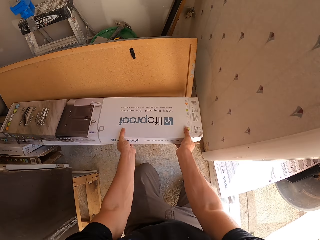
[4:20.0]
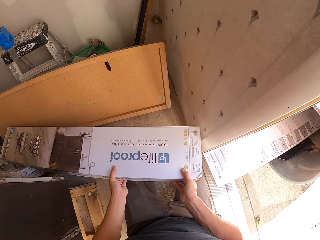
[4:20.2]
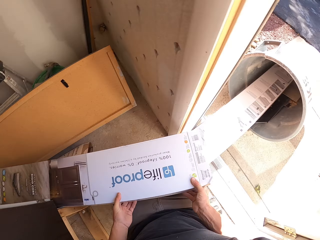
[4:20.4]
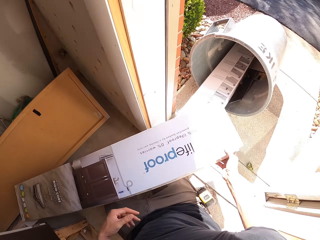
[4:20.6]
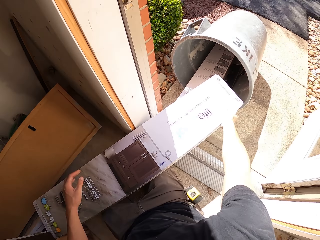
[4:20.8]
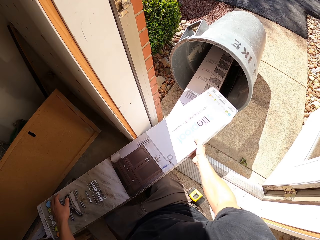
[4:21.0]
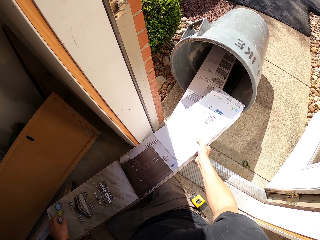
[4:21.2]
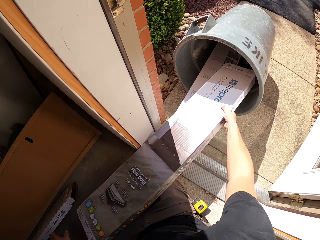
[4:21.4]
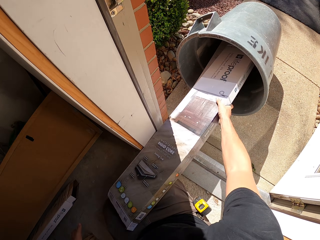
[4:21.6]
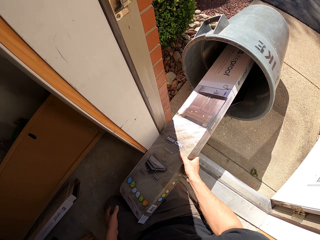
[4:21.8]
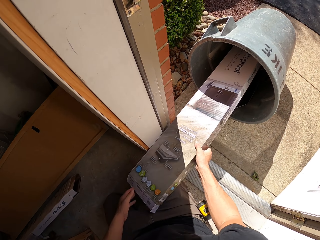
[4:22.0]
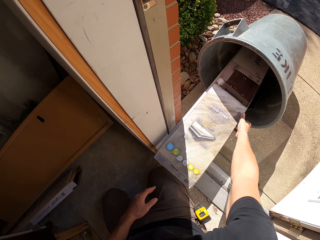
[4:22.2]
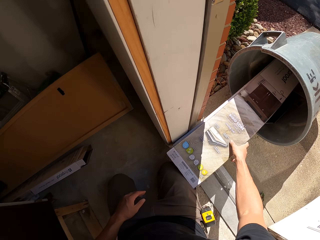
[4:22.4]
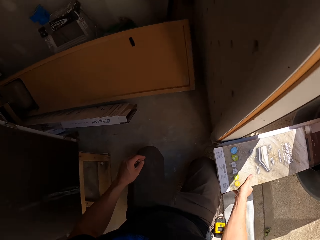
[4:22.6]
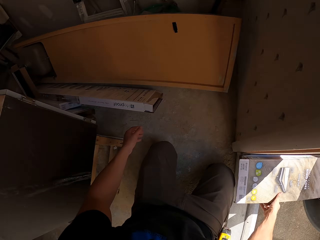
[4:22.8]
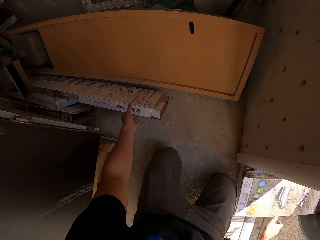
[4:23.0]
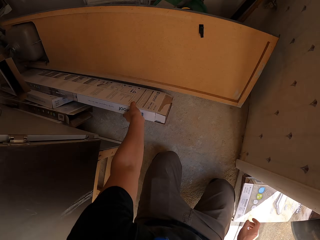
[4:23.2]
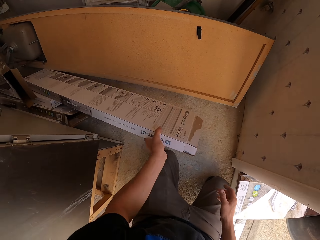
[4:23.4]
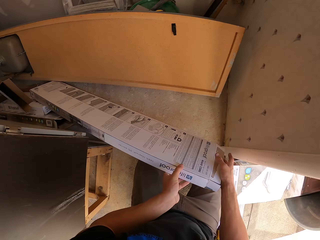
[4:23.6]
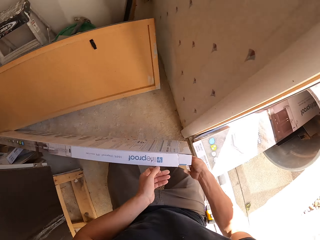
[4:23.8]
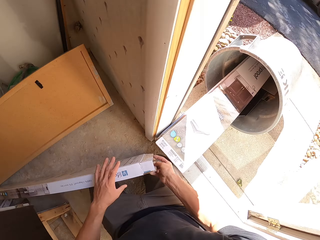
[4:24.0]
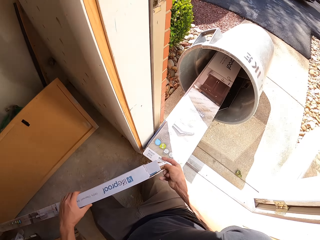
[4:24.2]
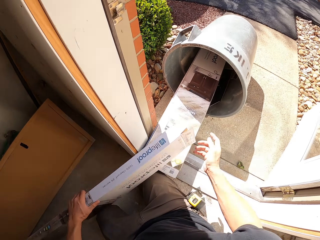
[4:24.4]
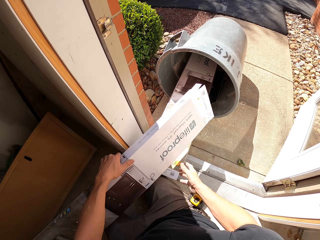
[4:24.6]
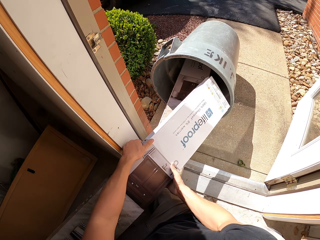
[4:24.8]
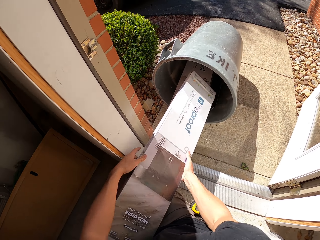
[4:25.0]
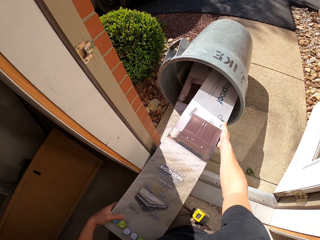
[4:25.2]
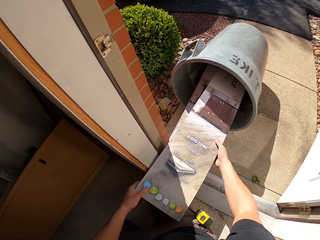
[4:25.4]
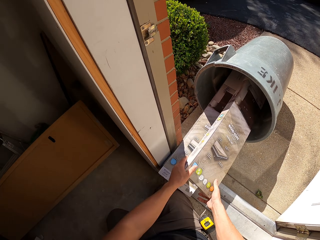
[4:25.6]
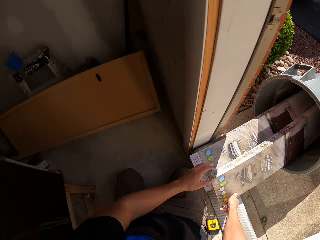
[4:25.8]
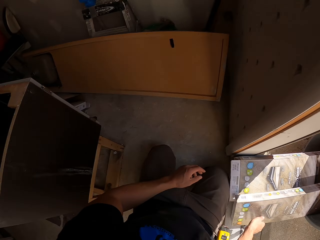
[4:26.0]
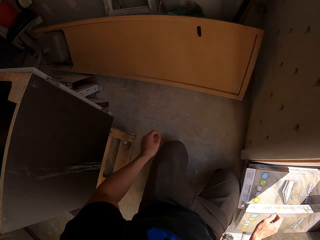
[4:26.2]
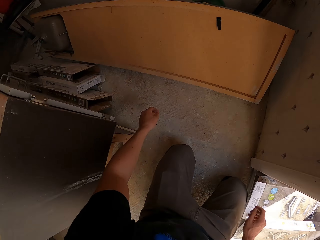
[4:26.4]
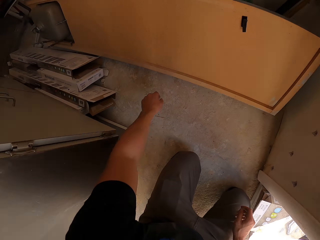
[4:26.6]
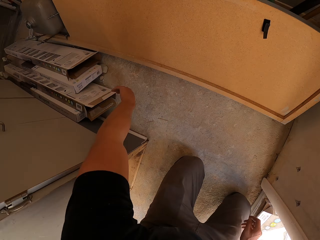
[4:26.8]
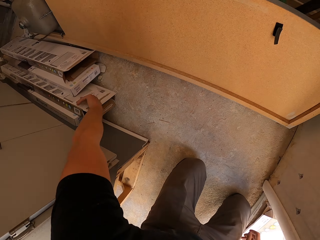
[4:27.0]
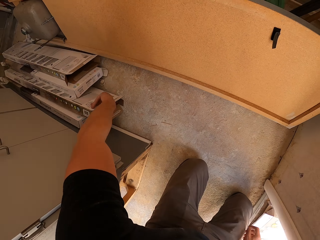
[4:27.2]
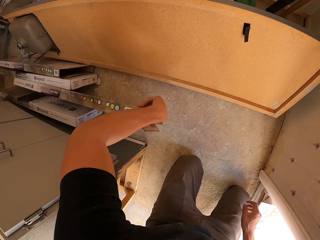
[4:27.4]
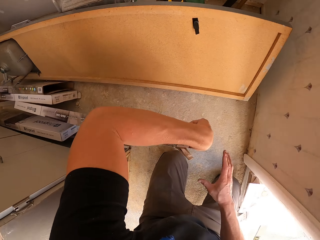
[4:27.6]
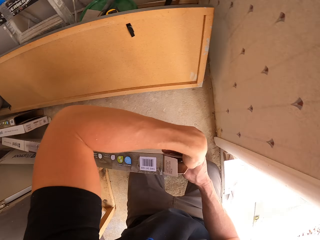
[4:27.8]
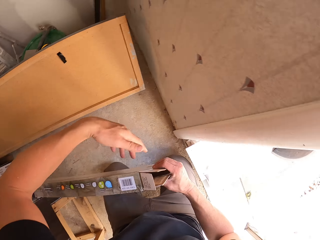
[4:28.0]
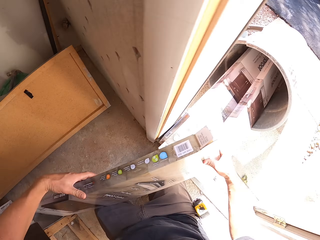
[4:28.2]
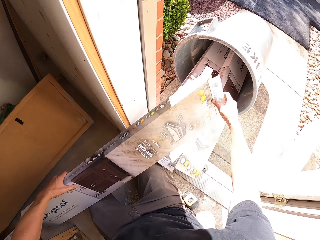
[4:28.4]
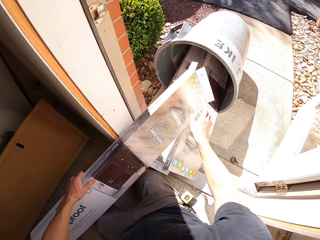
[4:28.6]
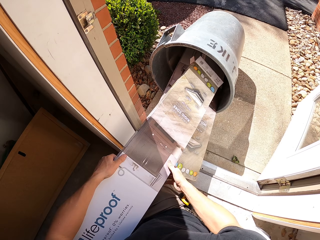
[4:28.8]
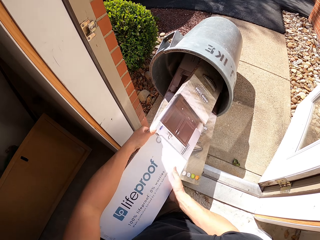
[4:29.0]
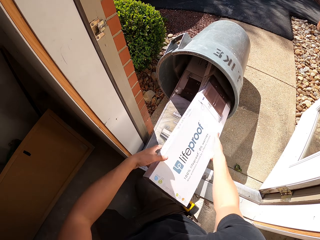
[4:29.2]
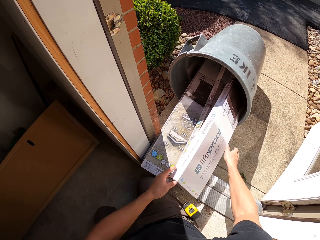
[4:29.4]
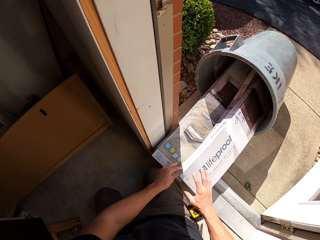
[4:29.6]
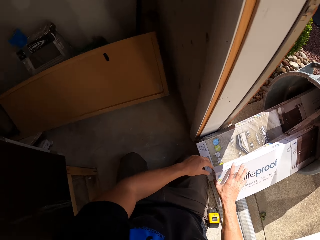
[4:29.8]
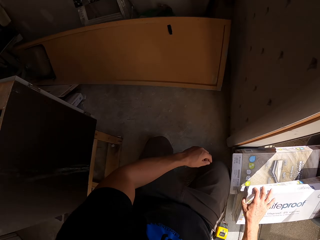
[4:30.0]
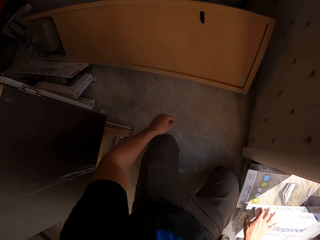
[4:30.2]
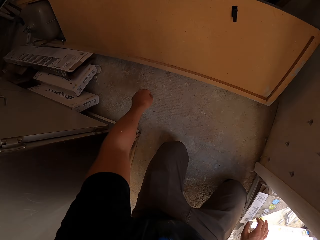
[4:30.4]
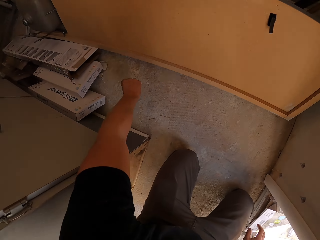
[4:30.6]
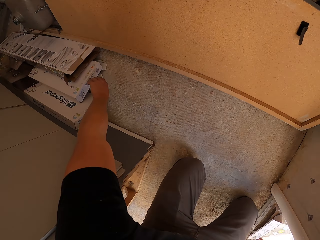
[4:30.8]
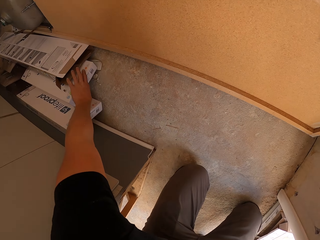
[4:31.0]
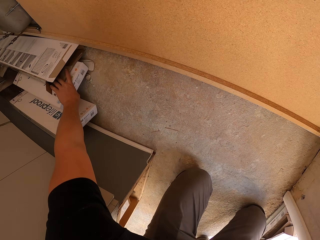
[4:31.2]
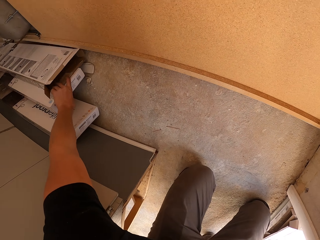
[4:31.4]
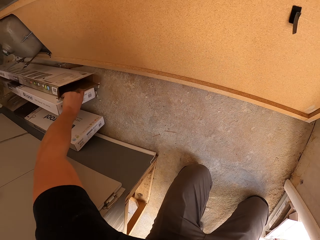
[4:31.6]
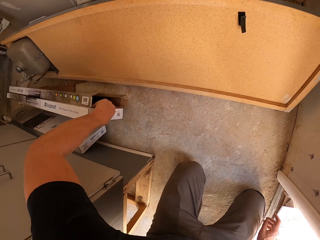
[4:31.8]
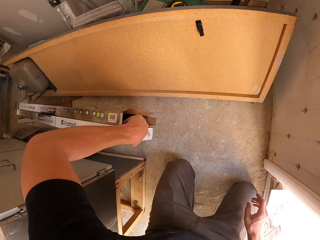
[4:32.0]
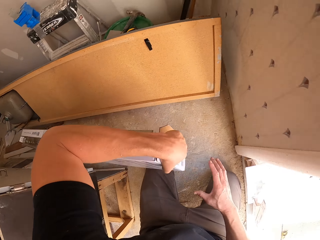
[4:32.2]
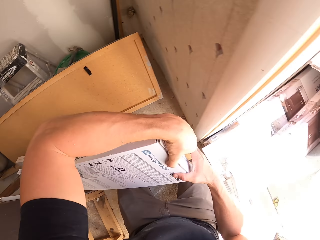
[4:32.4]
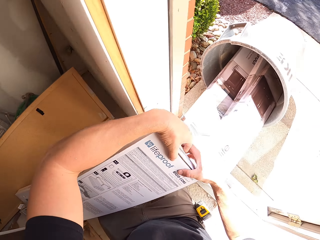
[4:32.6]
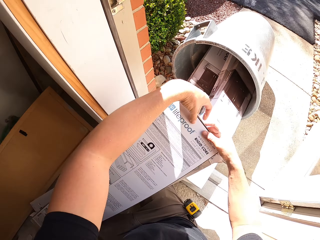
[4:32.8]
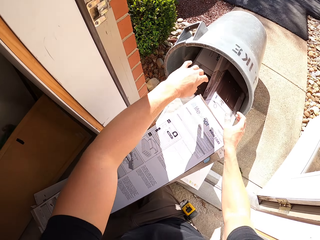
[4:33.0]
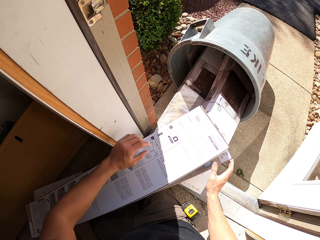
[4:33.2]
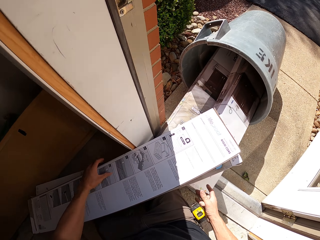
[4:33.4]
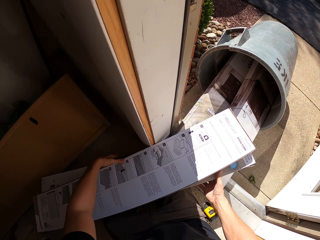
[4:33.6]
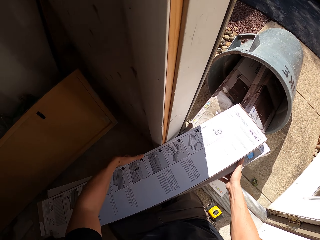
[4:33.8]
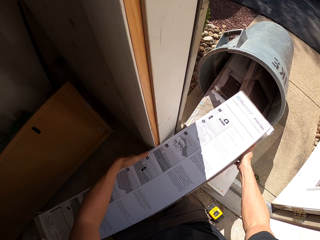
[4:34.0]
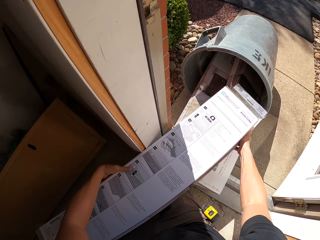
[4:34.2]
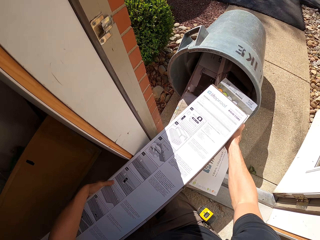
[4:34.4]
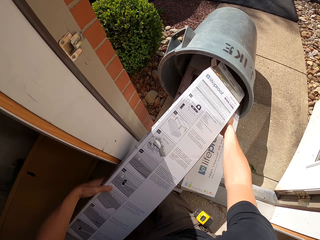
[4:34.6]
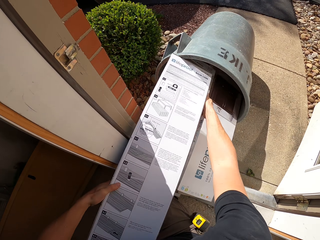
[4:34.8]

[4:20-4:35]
The camera wearer takes a box. They put the box in the dustbin. They take a box. They put the box in the dustbin. They take a box. They put the box in the dustbin. They take the boxes.

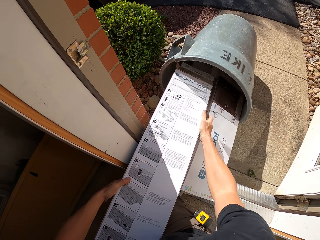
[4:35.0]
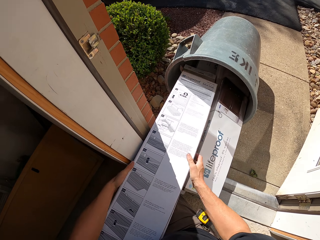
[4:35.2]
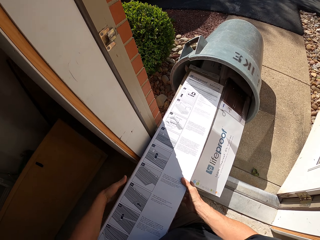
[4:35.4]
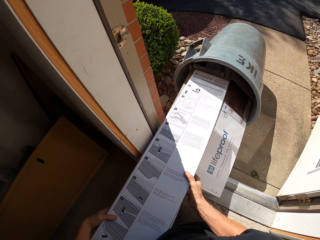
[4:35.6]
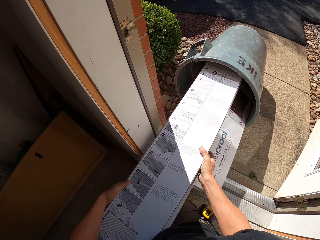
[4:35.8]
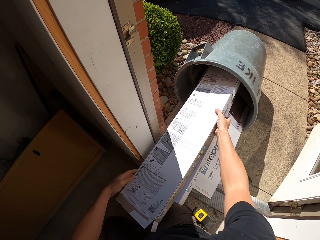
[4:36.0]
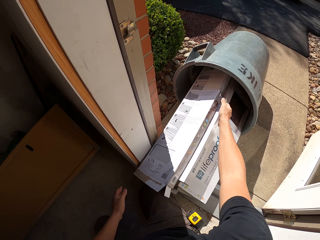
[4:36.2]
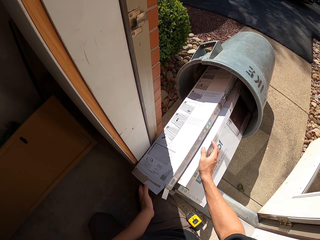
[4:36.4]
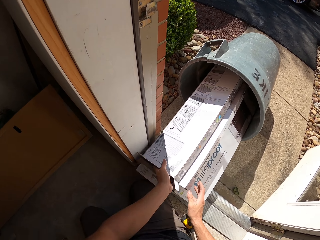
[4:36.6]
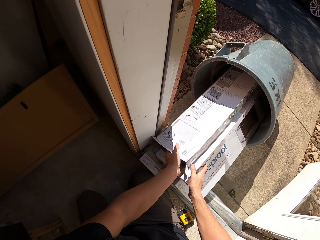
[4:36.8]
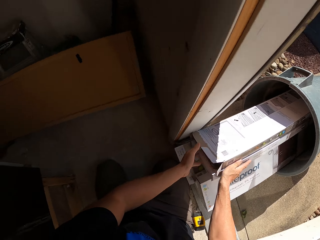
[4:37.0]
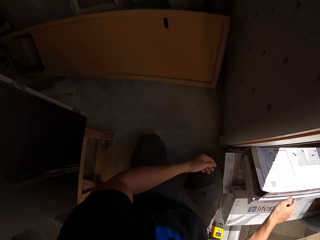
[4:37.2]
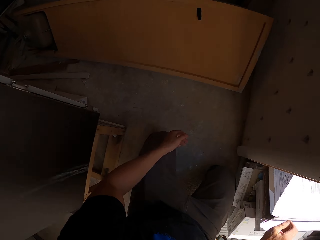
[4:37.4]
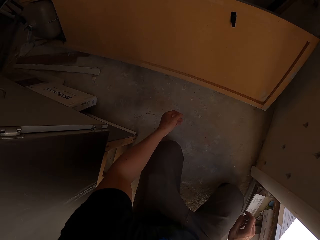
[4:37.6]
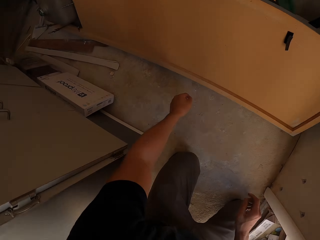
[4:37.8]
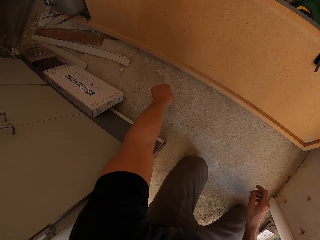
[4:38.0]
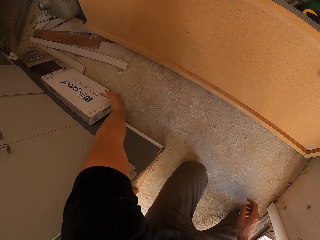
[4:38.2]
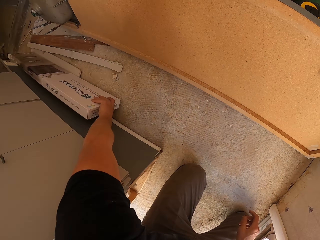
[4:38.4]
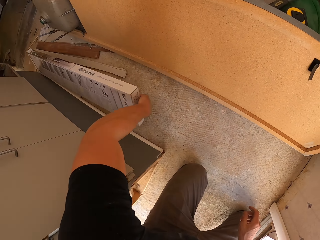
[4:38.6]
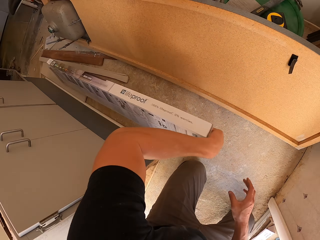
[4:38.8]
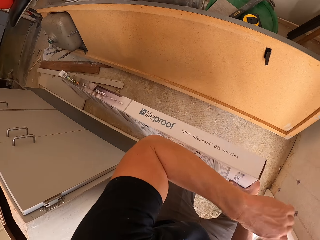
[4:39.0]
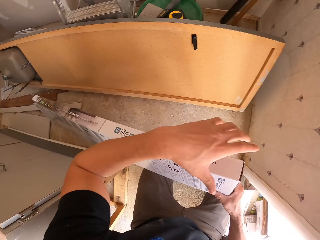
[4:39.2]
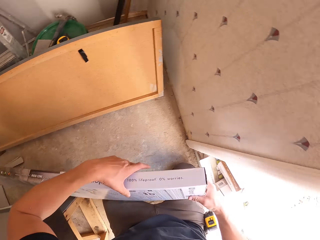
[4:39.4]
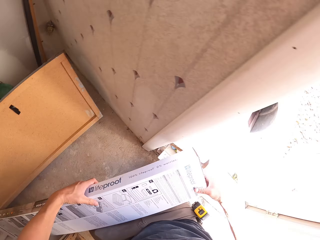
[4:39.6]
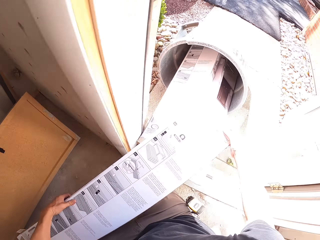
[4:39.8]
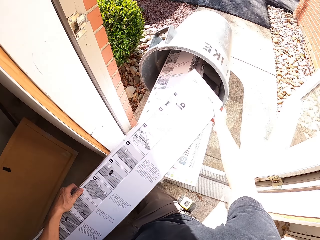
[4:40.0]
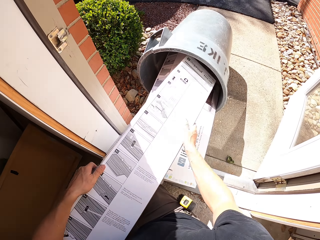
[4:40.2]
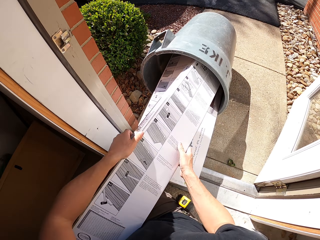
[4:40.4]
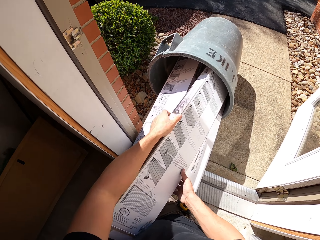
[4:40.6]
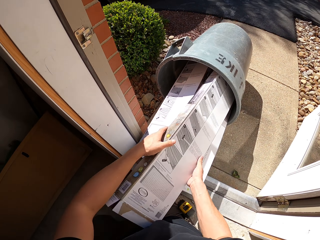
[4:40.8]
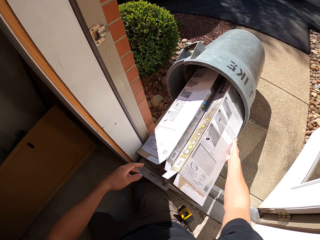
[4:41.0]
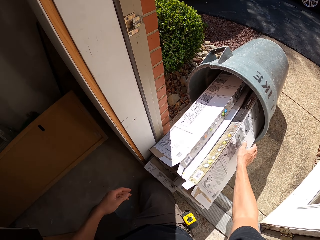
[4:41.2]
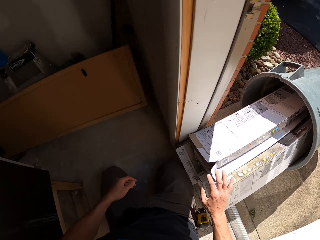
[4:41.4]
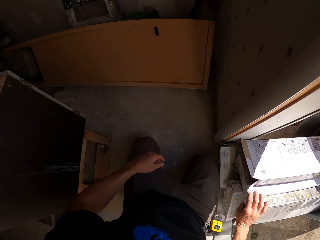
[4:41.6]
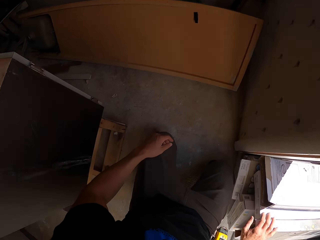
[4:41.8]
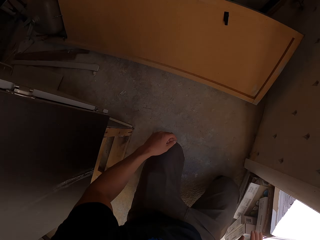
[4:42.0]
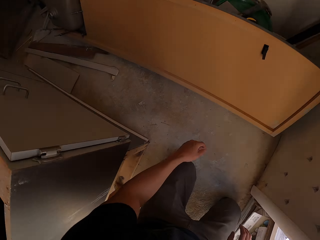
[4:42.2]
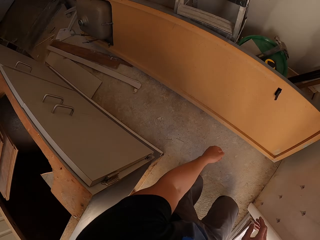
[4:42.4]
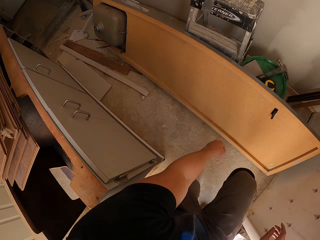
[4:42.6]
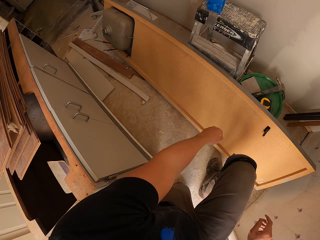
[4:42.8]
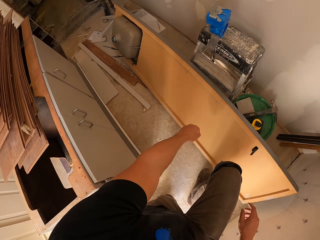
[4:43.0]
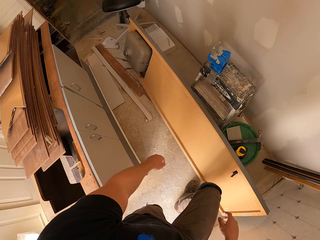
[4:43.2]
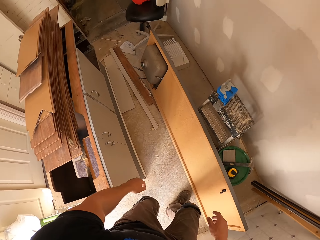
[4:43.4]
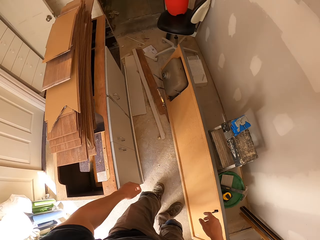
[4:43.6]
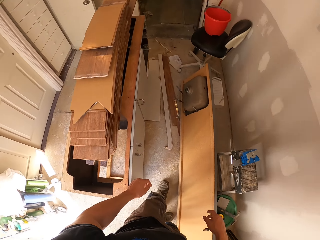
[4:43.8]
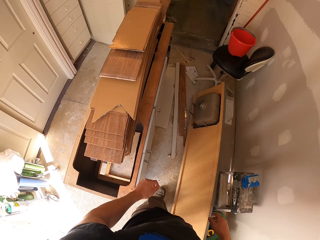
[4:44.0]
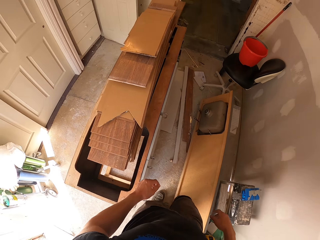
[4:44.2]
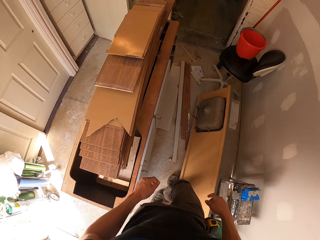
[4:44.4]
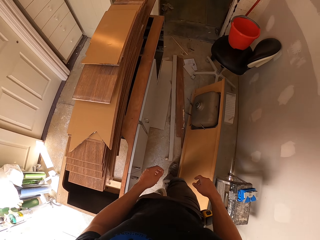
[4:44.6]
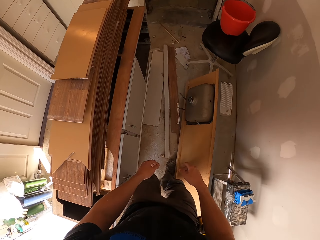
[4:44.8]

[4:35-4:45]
The camera wearer puts the boxes in the dustbin. They take a box. They put the boxes in the dustbin. They pick up wood.
